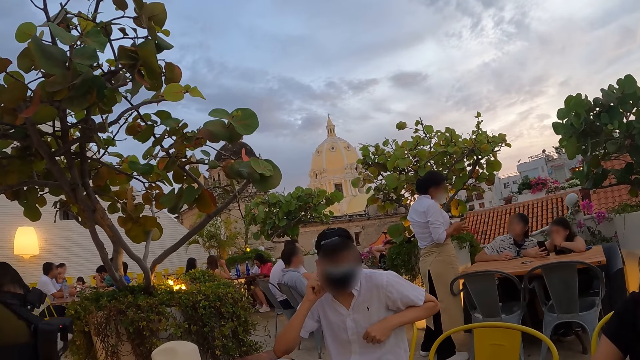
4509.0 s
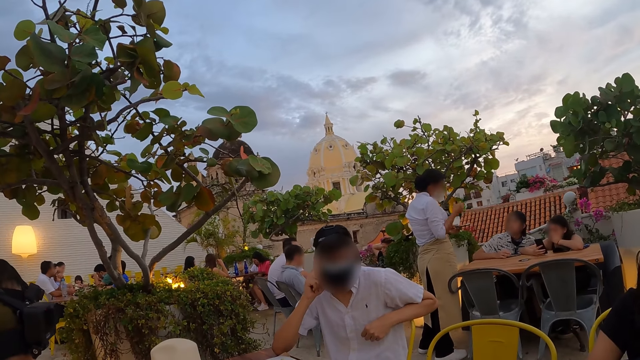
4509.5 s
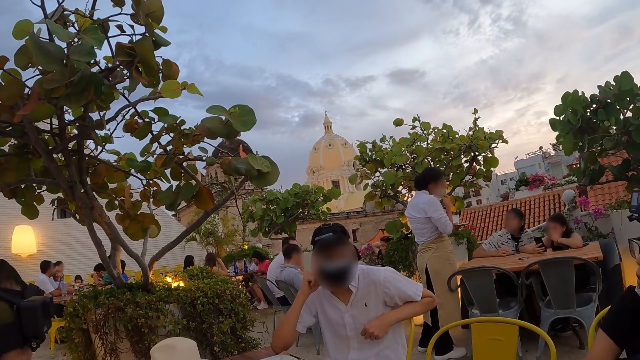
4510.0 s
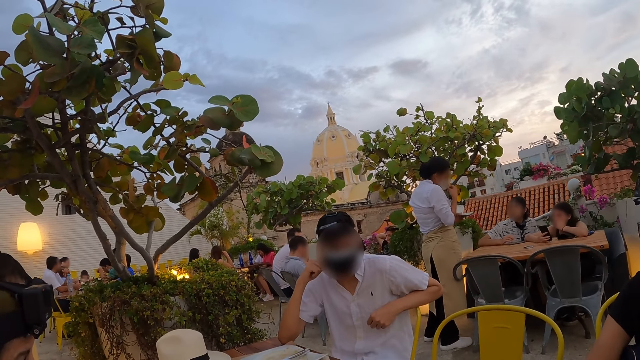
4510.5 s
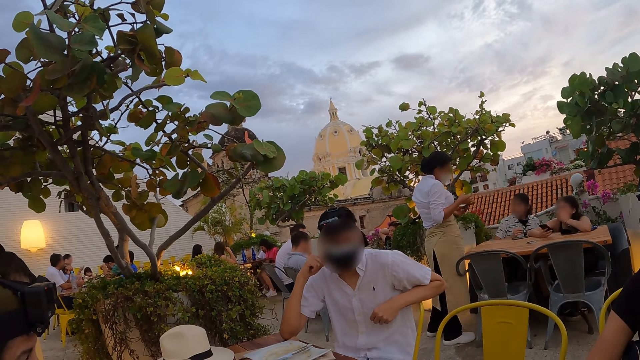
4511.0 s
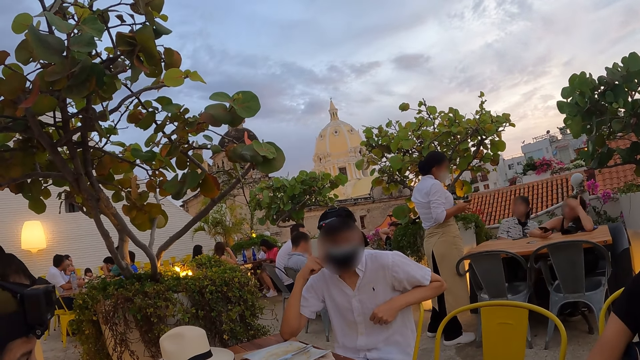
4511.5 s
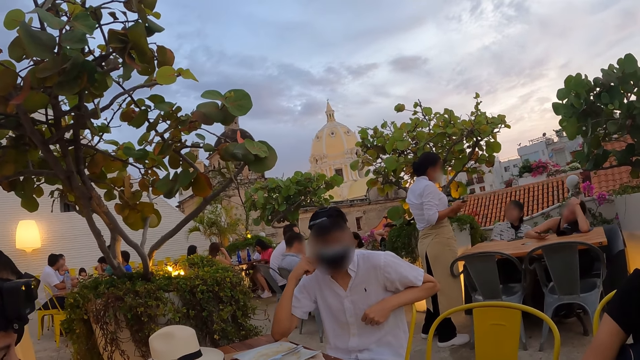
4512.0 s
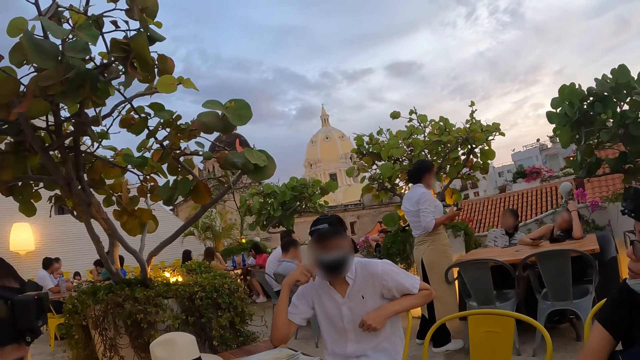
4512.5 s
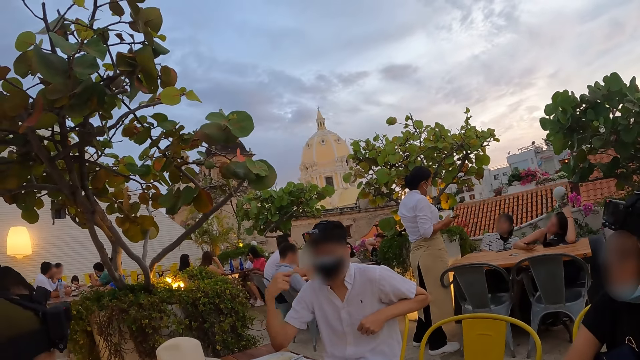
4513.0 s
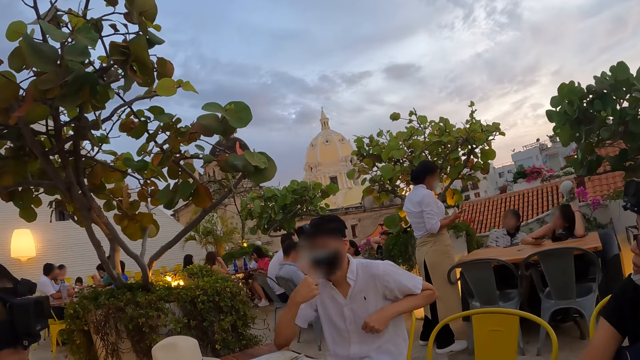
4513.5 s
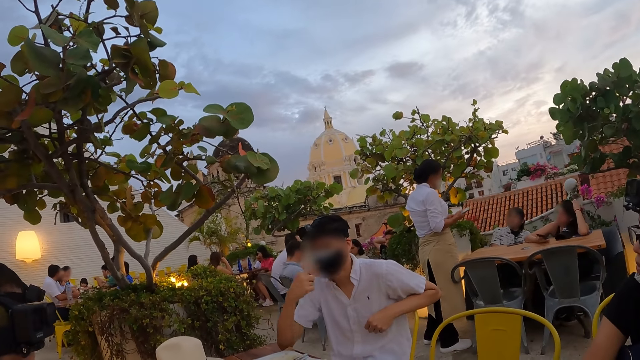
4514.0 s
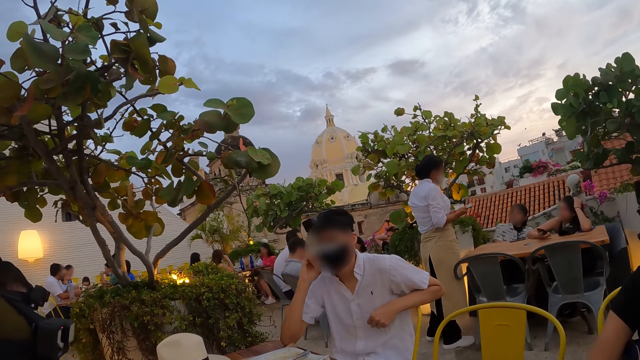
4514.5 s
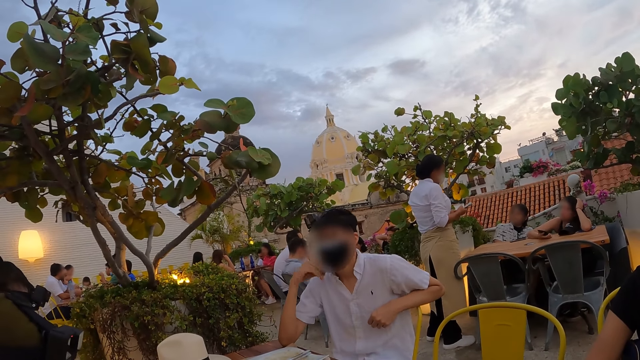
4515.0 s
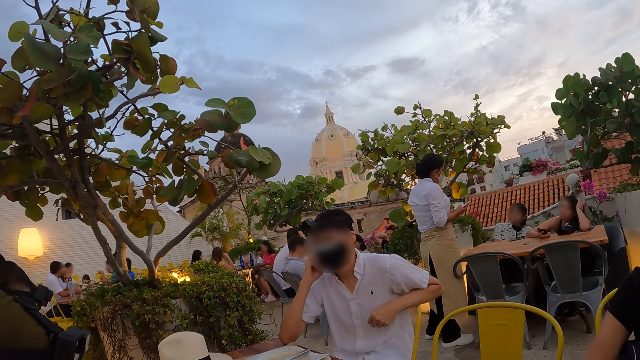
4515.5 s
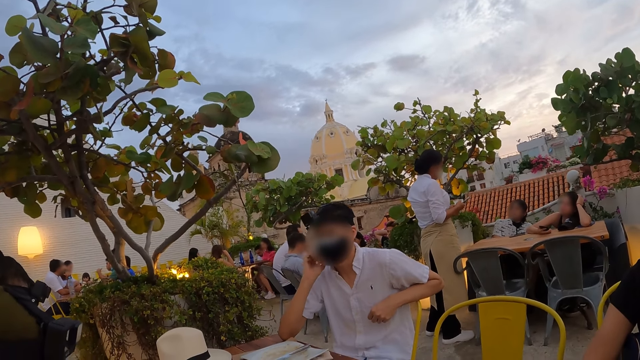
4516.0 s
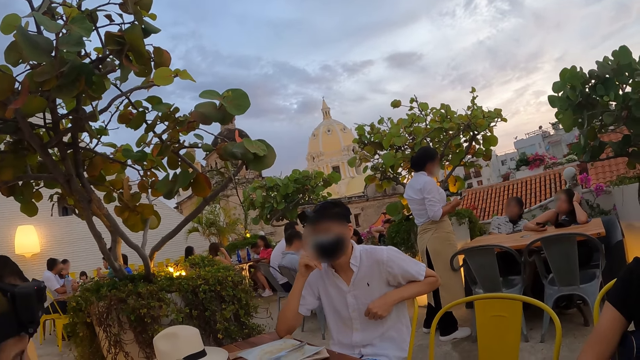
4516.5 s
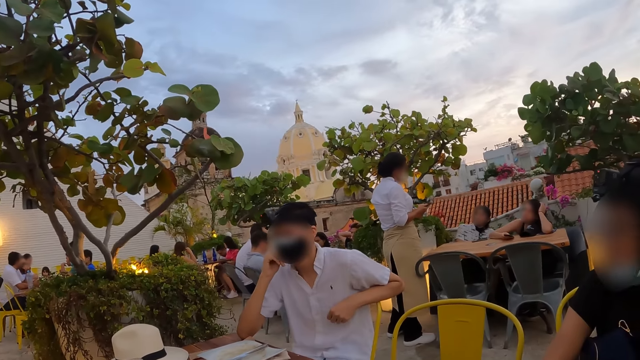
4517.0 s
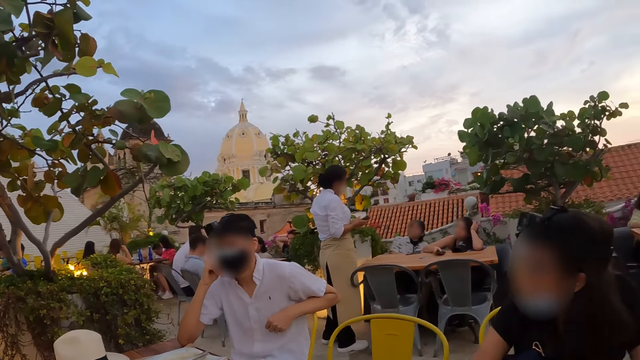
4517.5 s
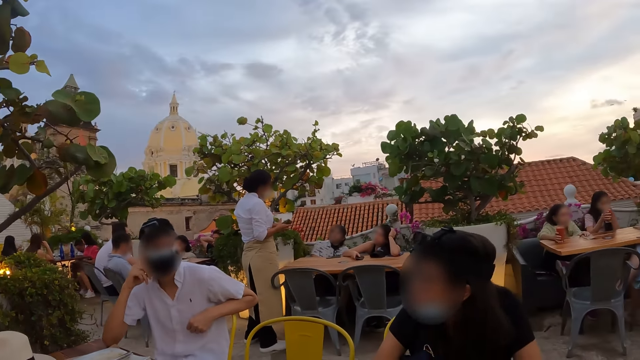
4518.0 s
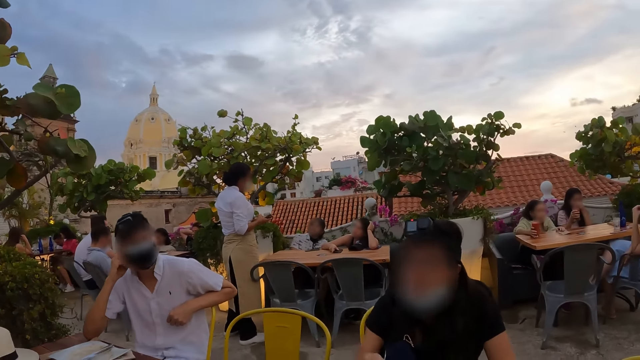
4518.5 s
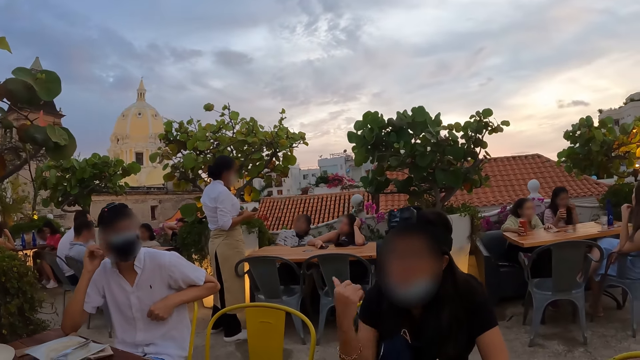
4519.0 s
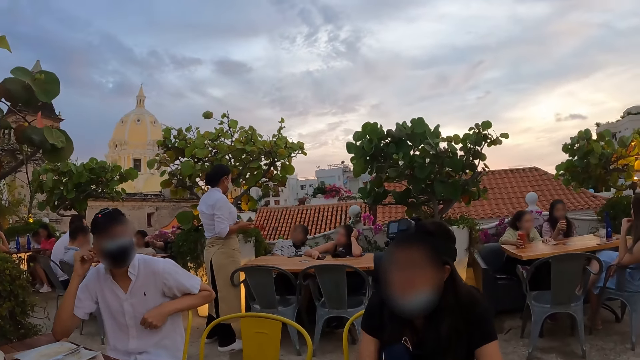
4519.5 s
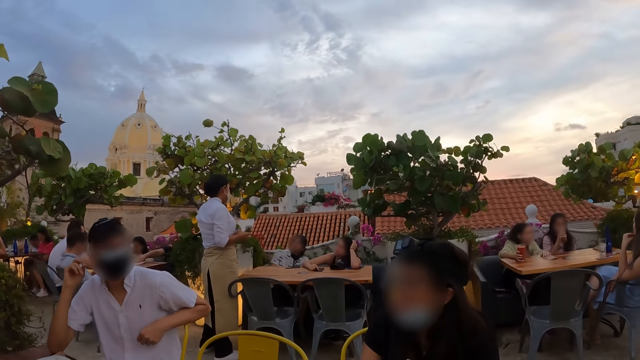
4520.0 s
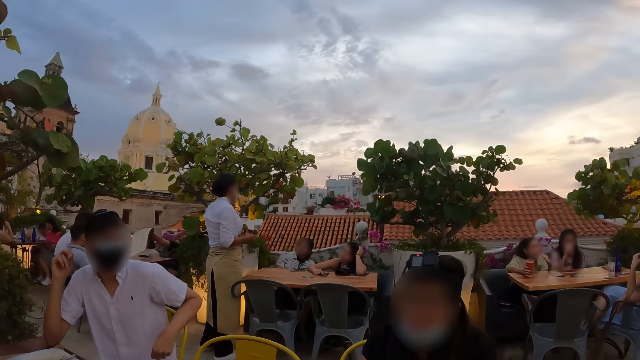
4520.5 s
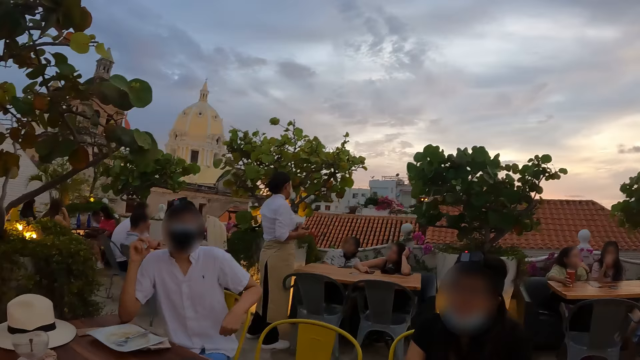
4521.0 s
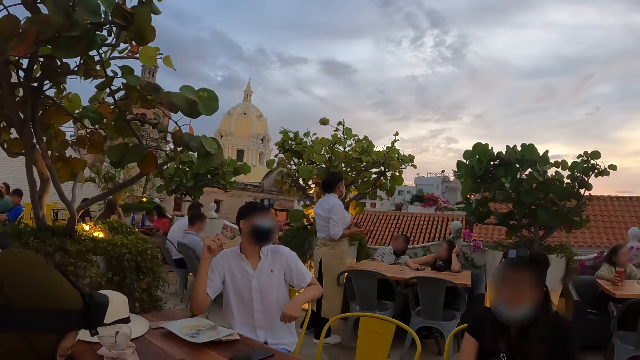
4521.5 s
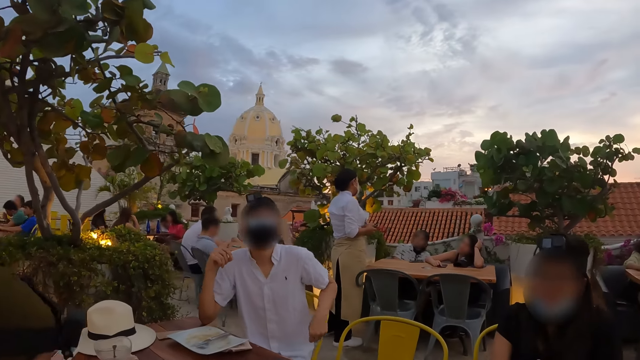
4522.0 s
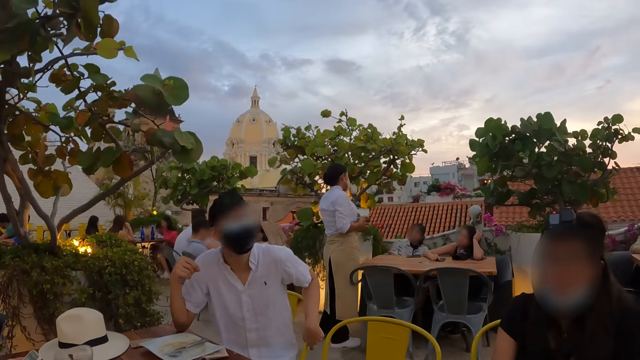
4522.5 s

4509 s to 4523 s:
The man gestures with his right hand. He touches the facemask. A woman gestures with her right hand. The camera wearer looks at the woman.

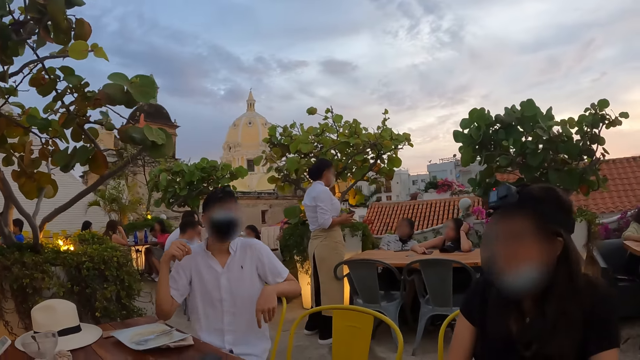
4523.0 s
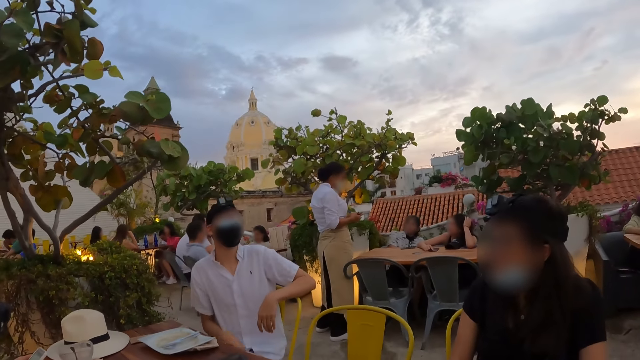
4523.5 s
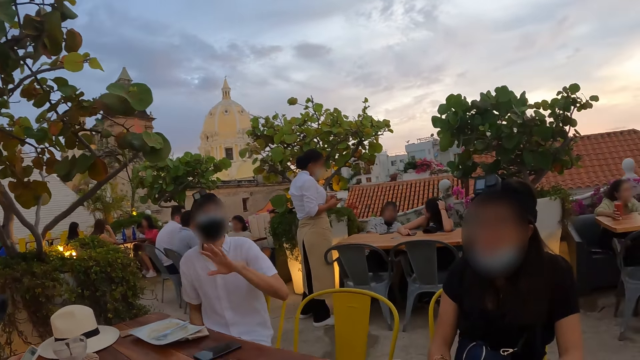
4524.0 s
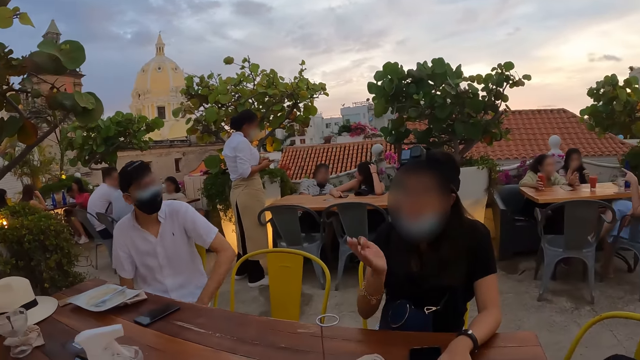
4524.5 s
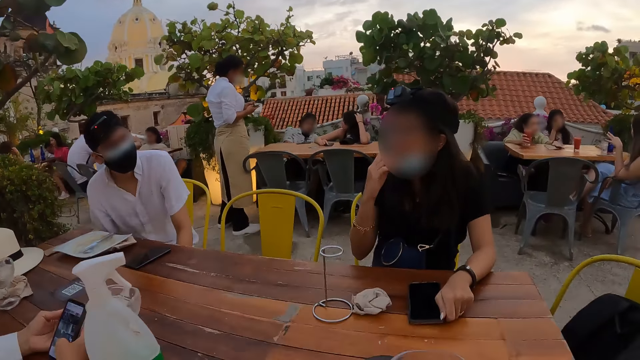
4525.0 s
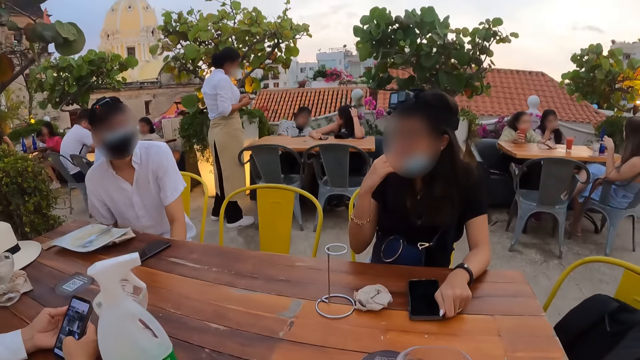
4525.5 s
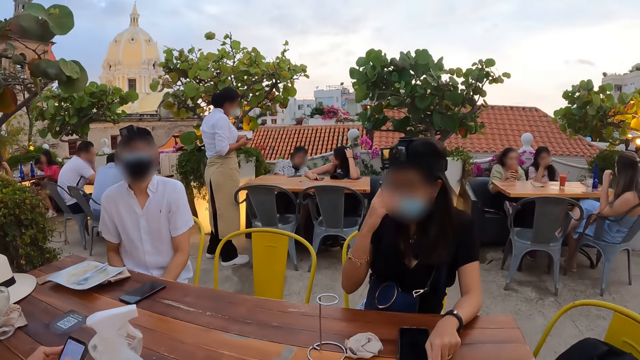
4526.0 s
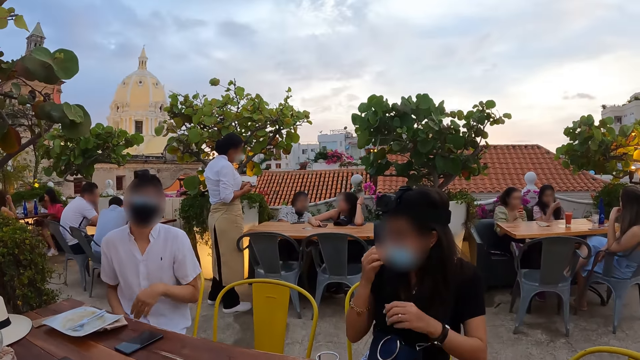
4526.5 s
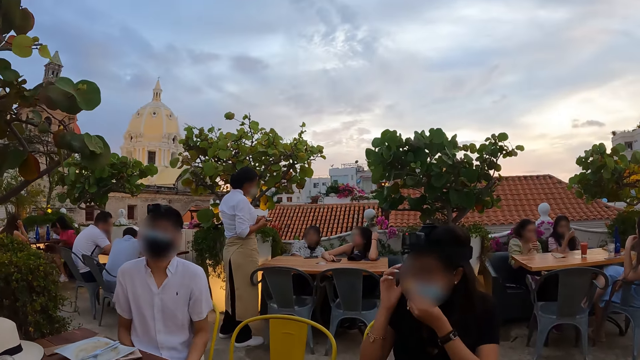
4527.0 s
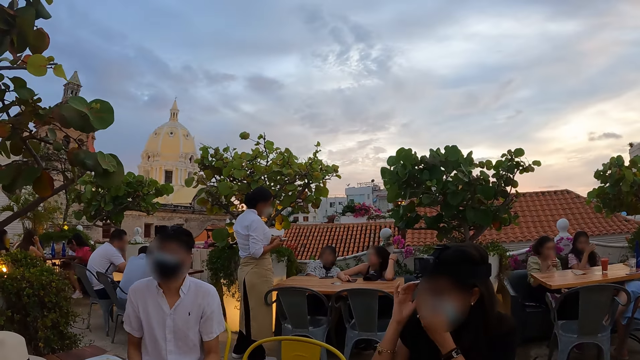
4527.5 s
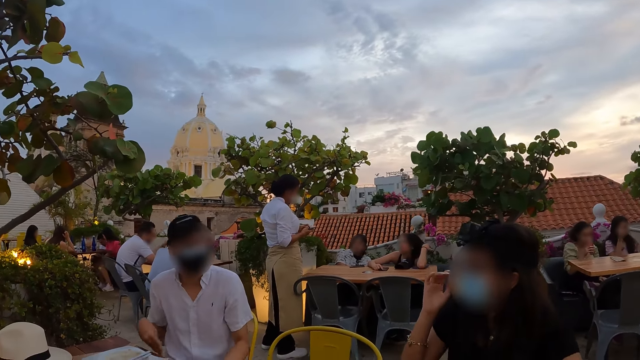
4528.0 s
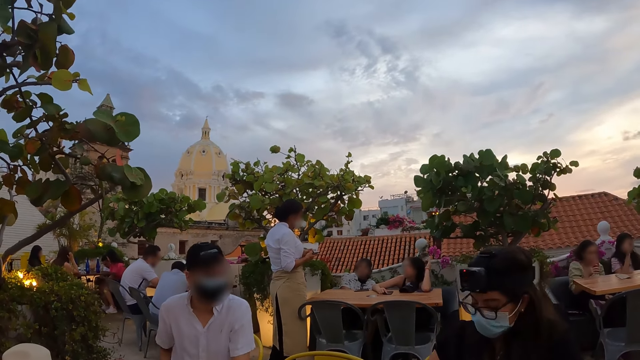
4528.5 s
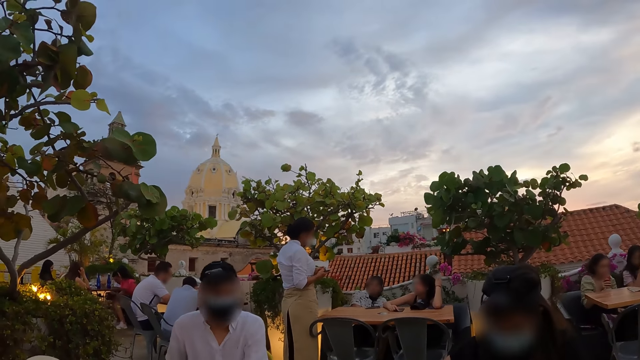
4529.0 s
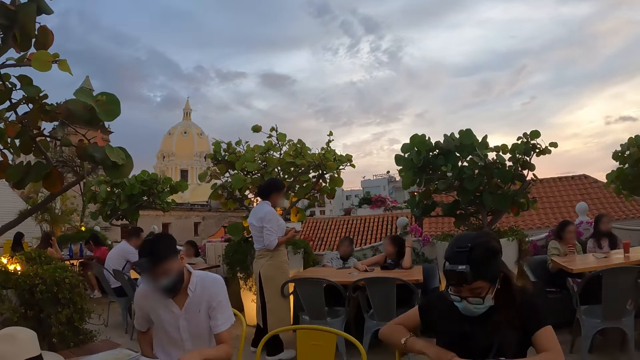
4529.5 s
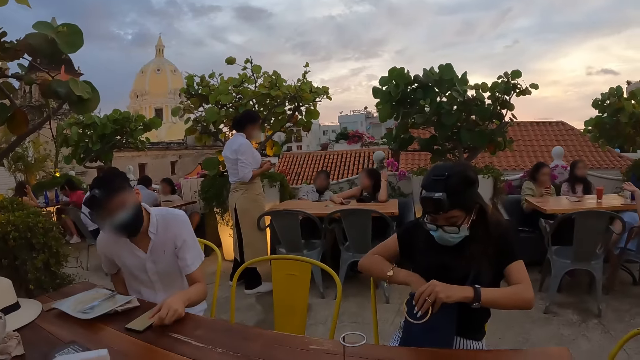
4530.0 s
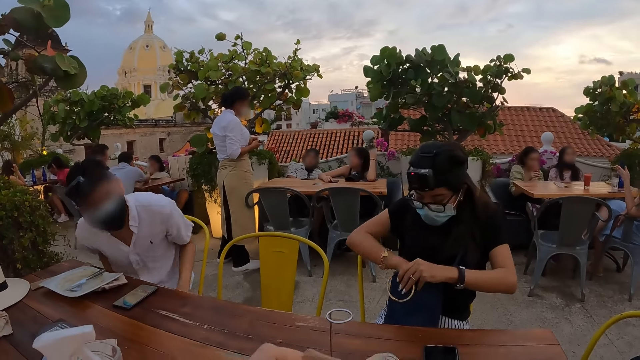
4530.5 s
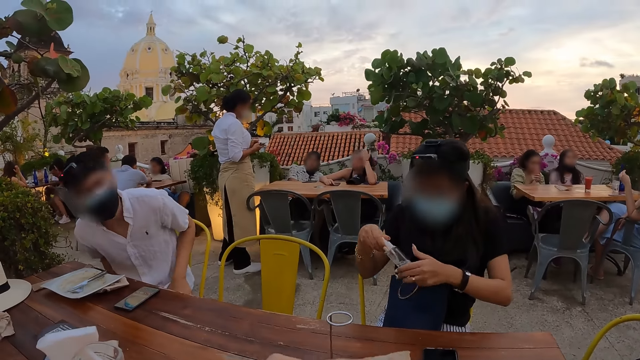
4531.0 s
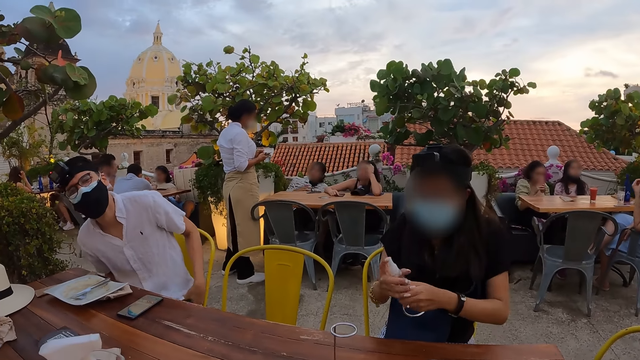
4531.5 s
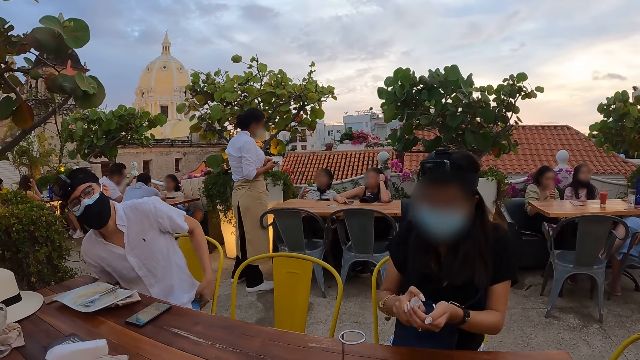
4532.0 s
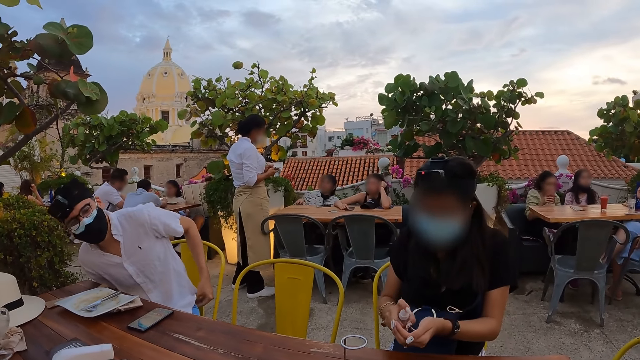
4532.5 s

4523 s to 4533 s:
A man moves the hand. A woman places her left hand on the phone on the table. She adjusts her face mask with her right hand. She adjusts her face mask with both hands. The camera wearer looks at the man. The woman picks up a hand sanitizer or bottle from a bag with her right hand. She holds the bottle. She applies the hand sanitizer in her right hand to her left hand.
